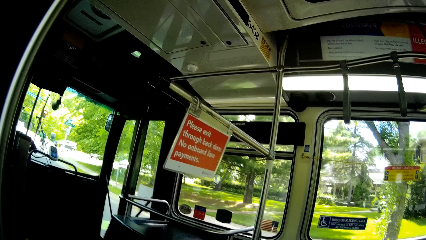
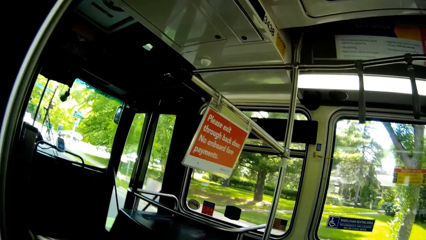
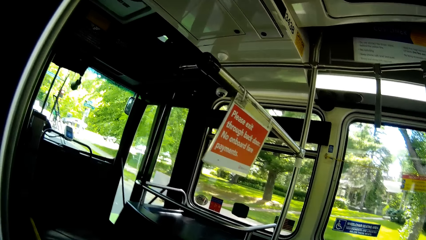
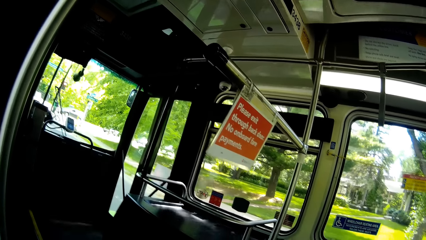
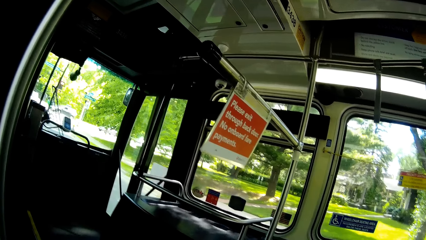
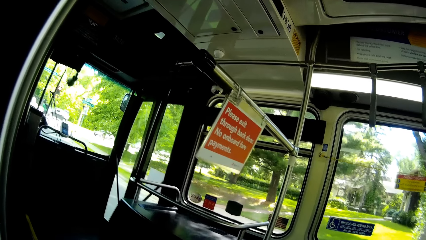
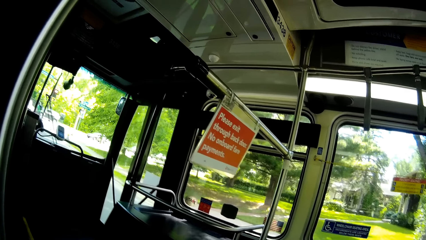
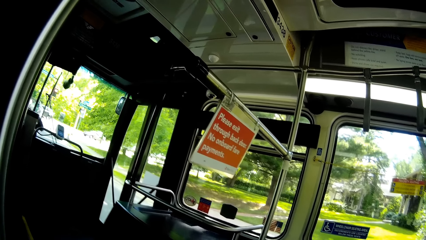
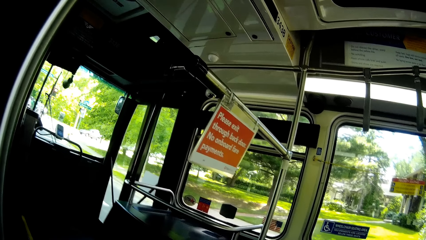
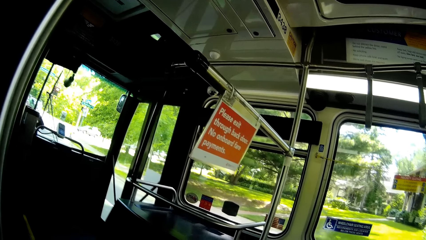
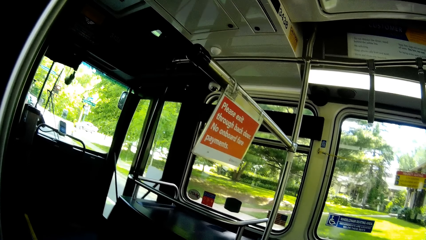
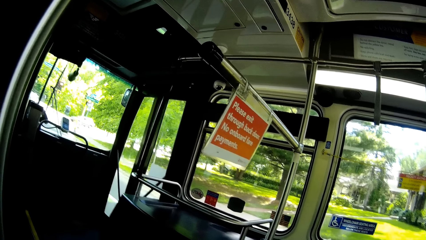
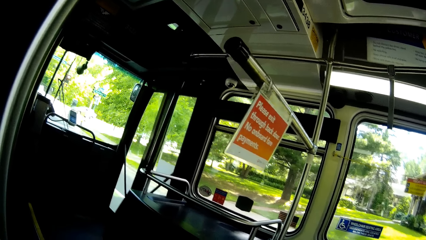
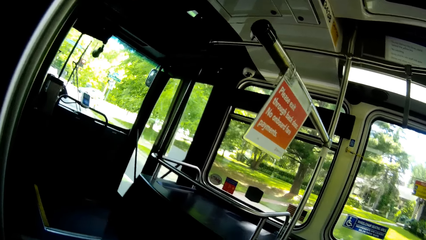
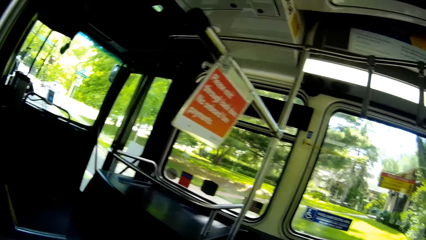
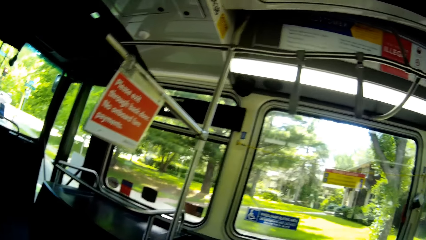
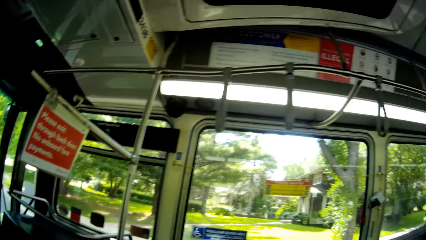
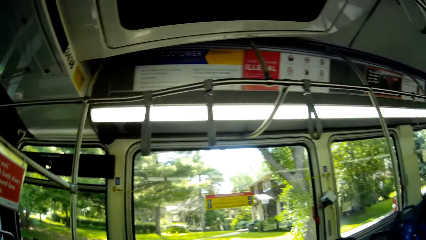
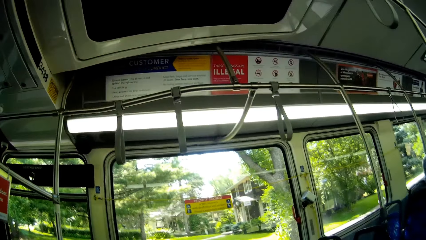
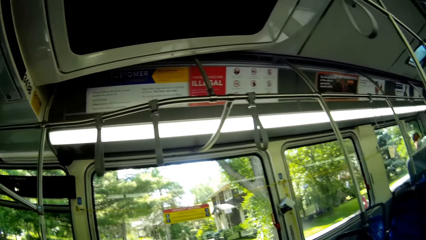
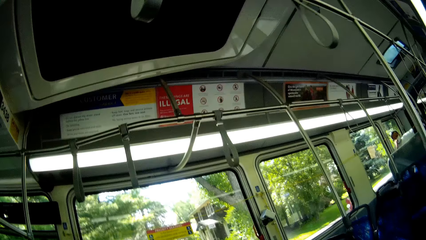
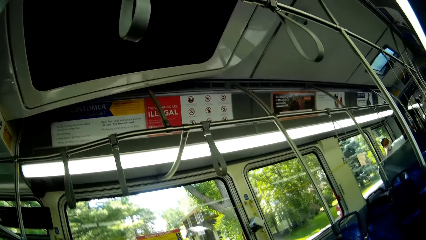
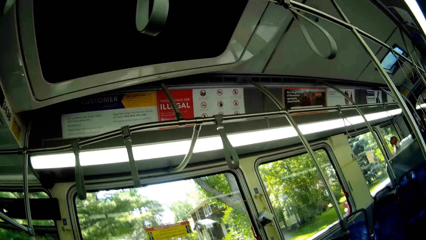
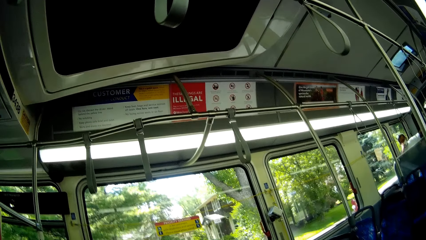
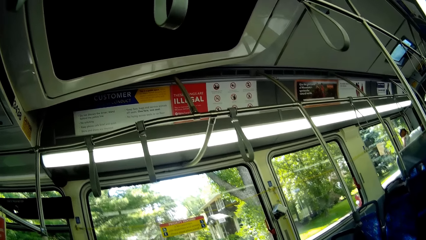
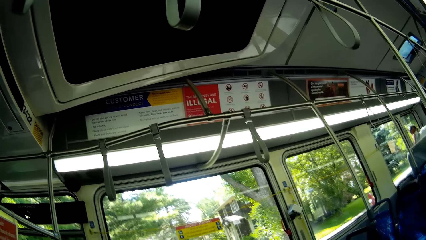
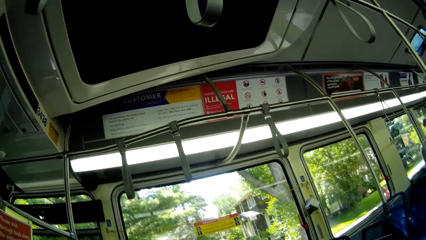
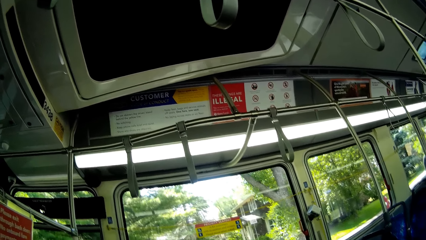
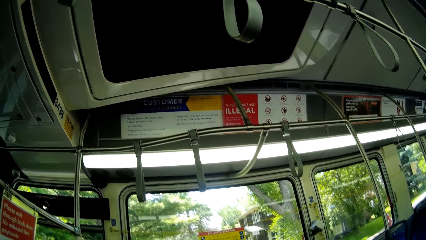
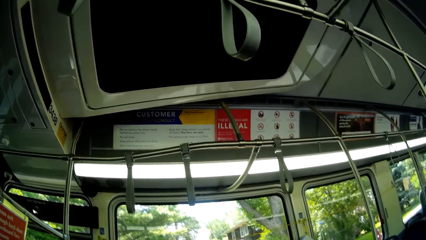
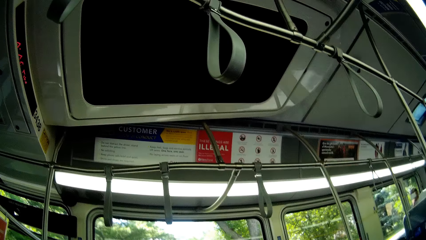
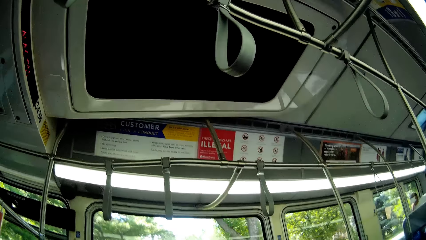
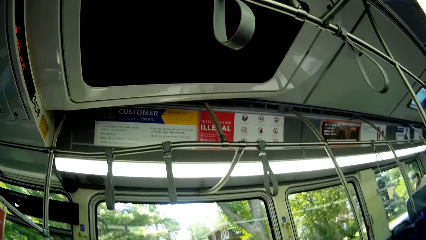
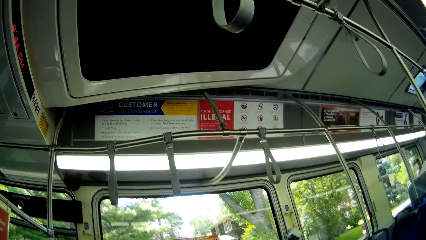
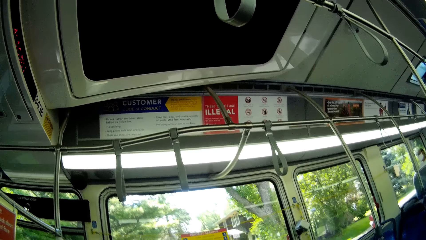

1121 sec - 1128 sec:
The camera wearer stares at the compound.

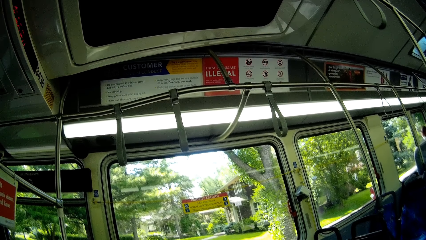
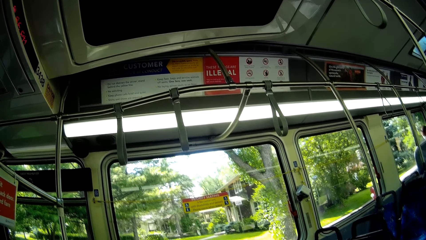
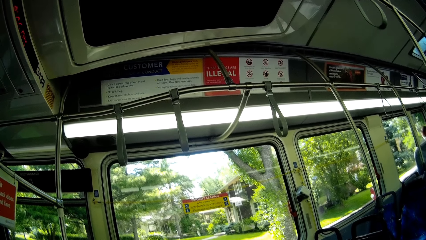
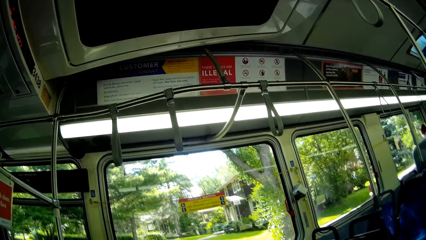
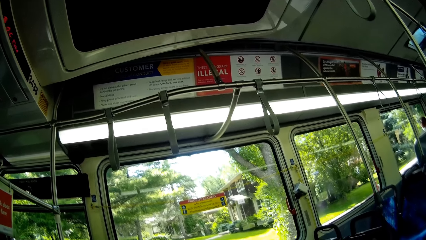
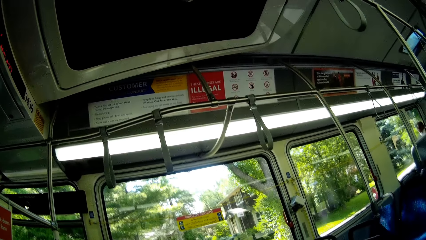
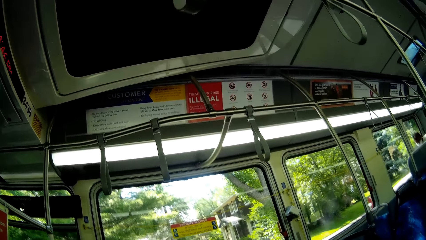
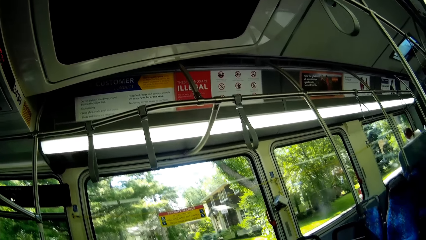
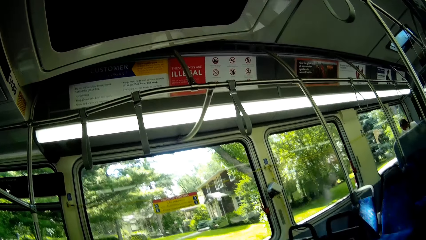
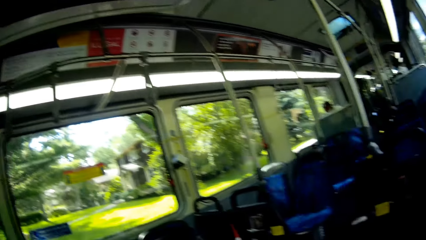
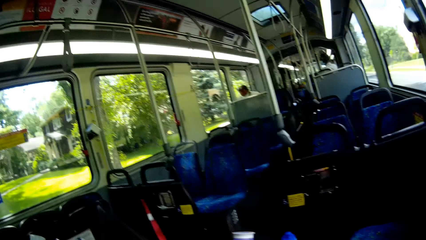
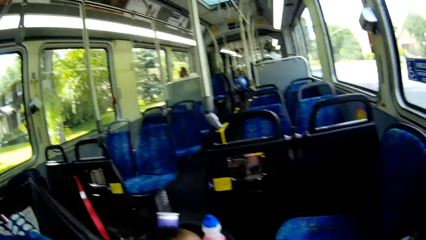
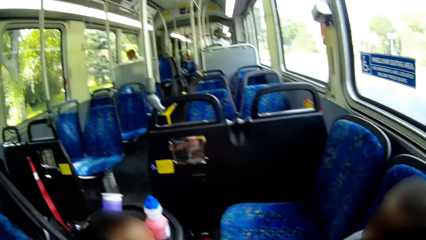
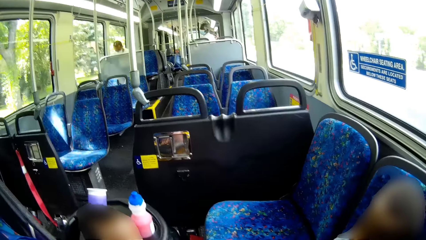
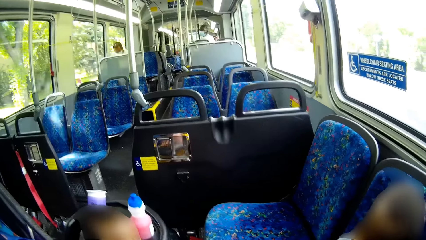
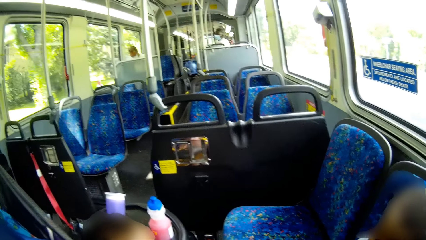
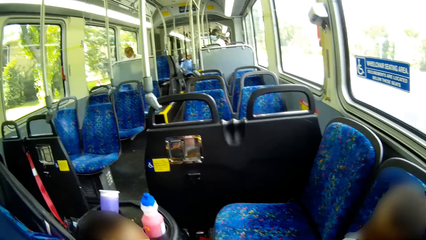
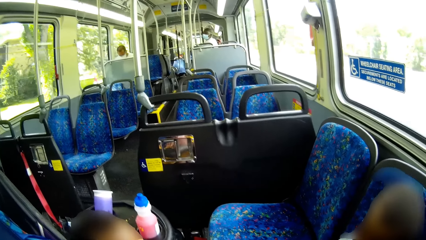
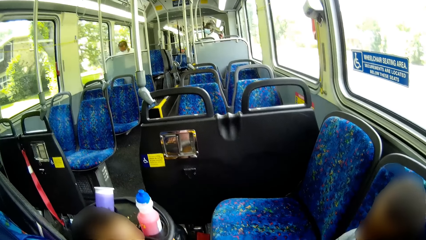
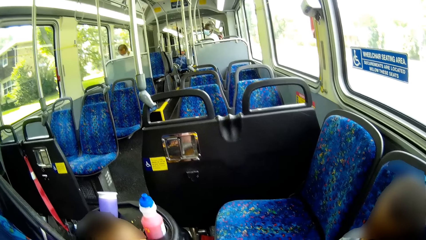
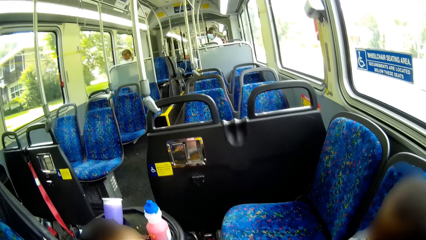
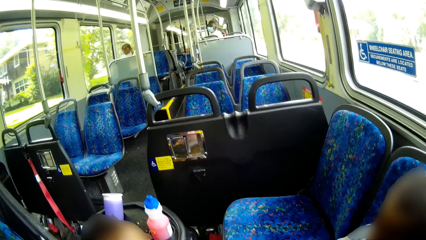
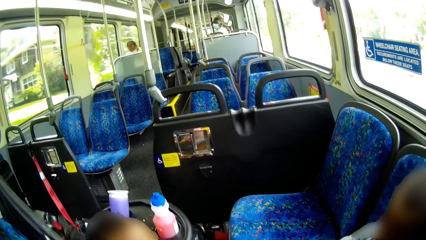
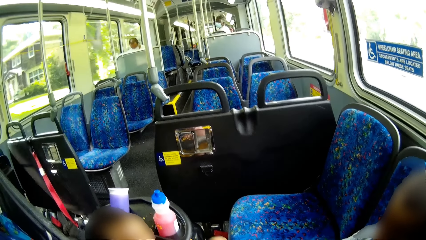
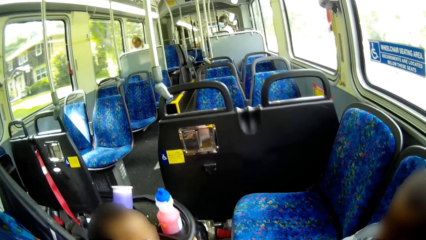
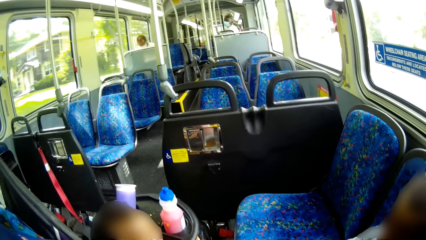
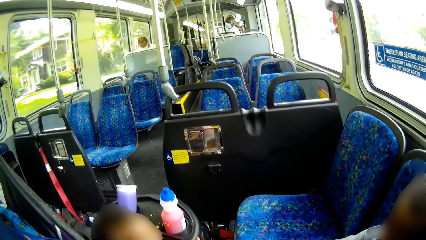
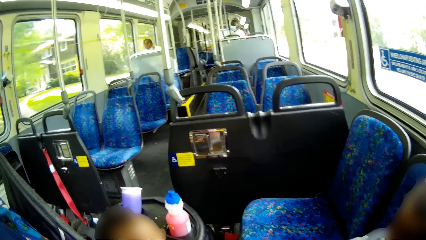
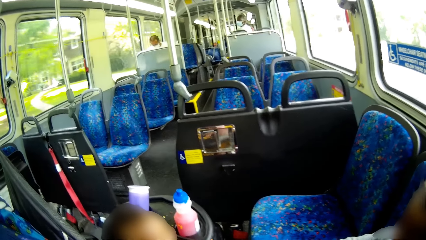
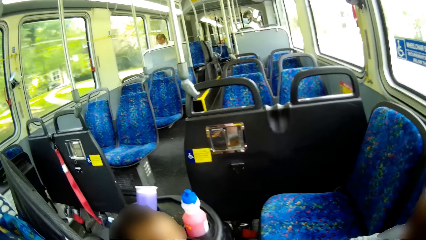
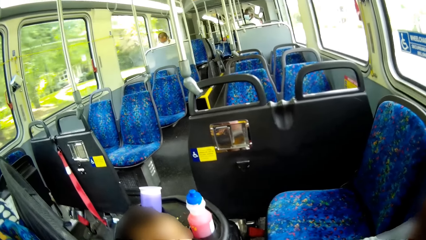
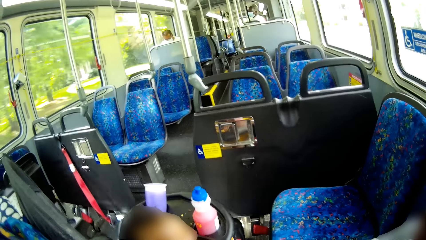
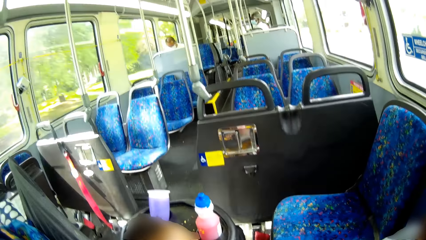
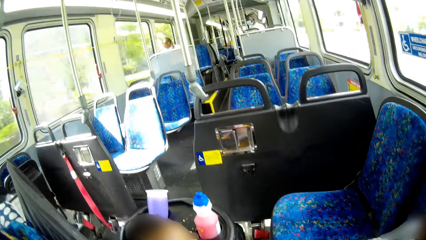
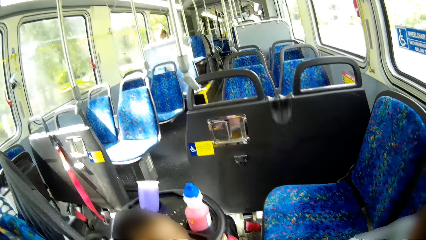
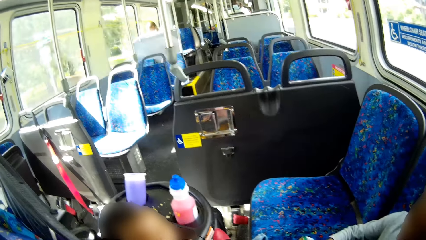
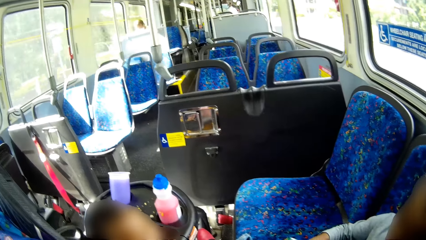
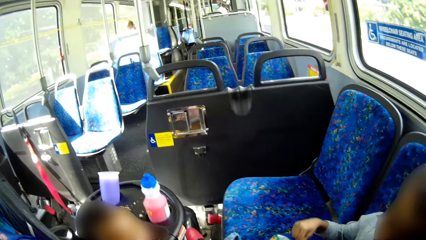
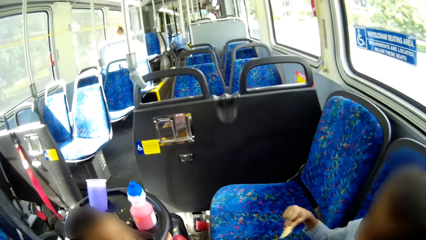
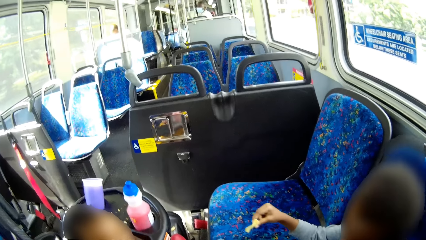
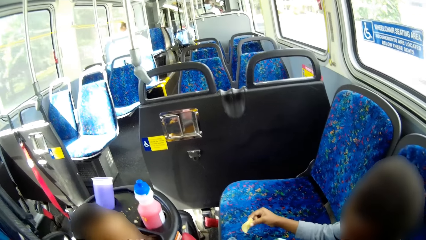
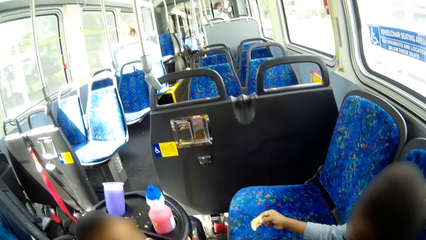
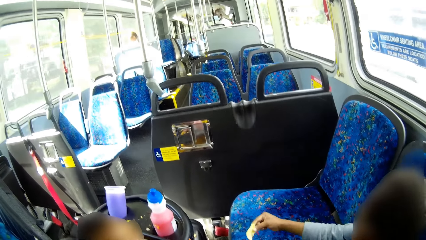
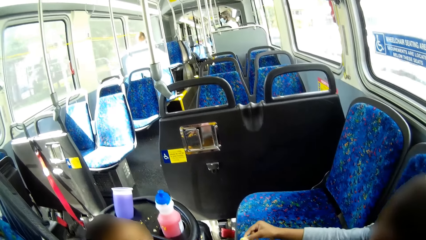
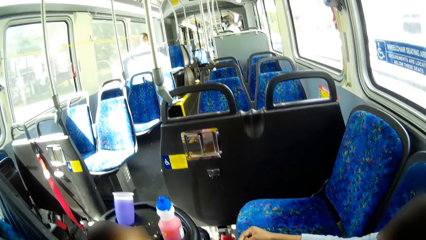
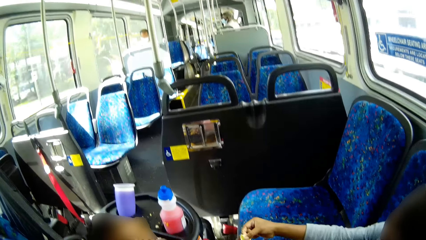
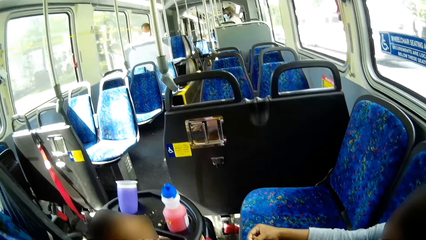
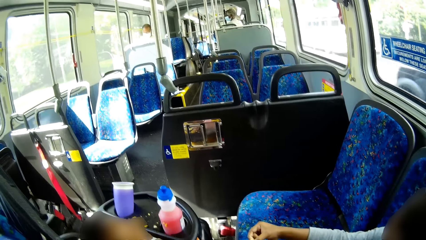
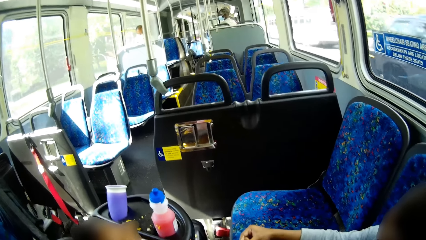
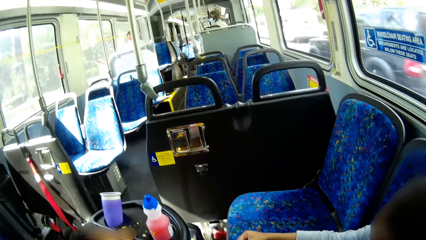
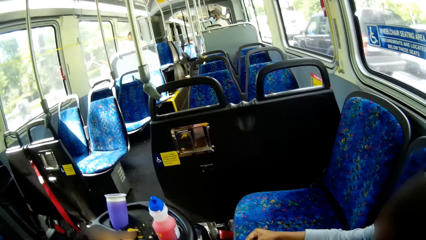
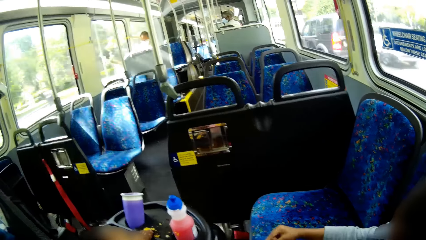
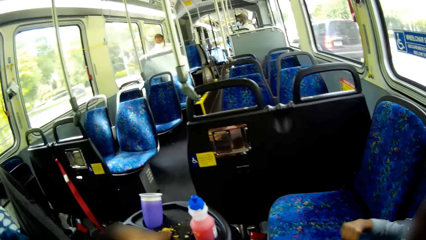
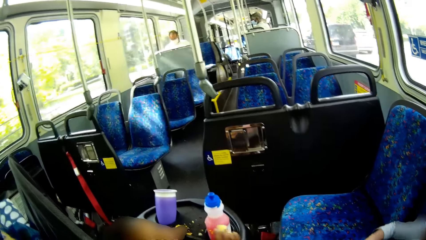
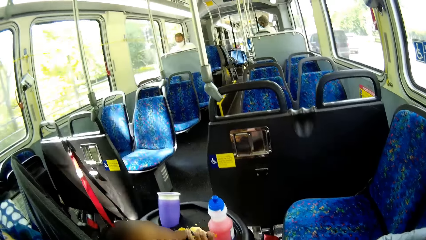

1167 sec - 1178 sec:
The camera wearer rides in the bus. A boy gives a piece of chips to another boy with his right hand.
